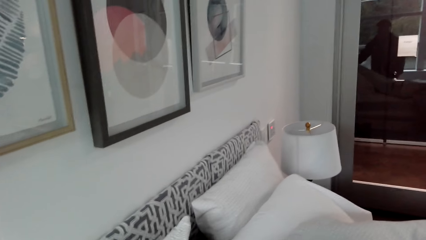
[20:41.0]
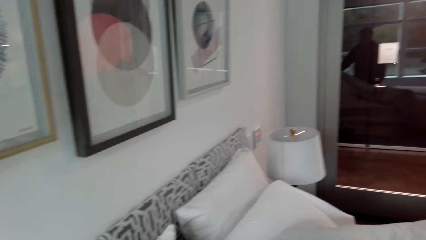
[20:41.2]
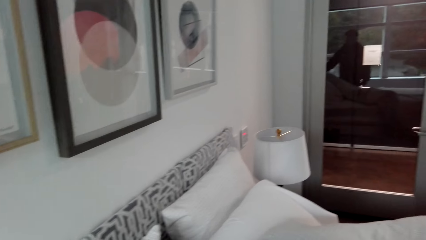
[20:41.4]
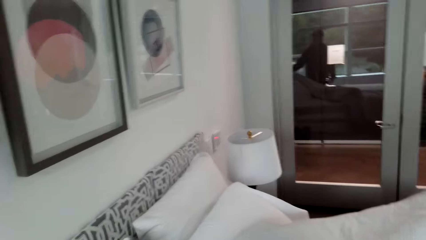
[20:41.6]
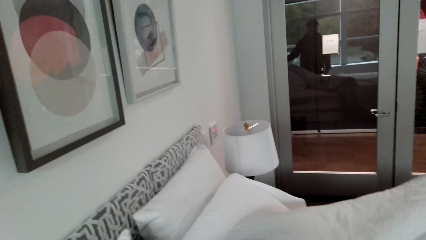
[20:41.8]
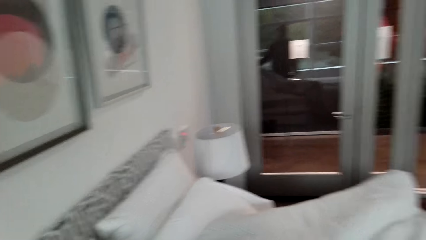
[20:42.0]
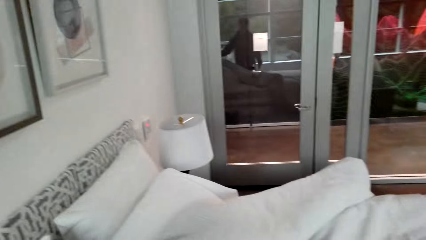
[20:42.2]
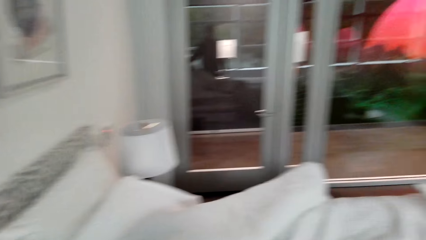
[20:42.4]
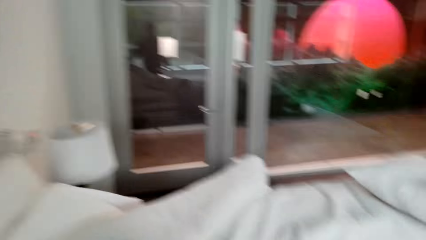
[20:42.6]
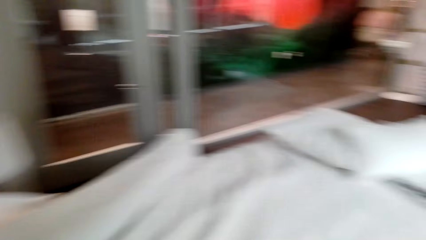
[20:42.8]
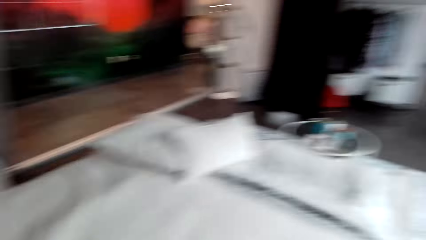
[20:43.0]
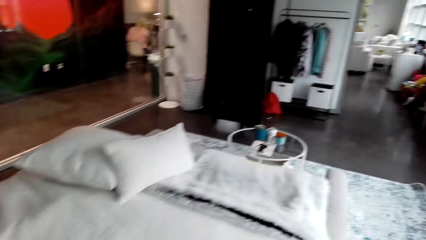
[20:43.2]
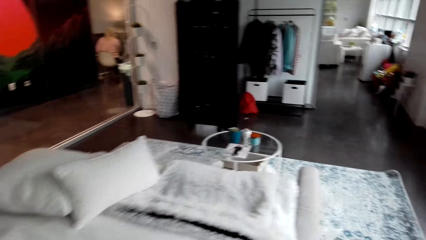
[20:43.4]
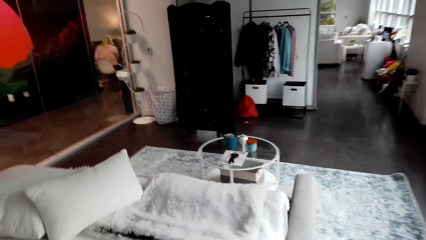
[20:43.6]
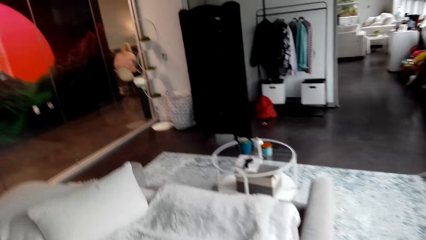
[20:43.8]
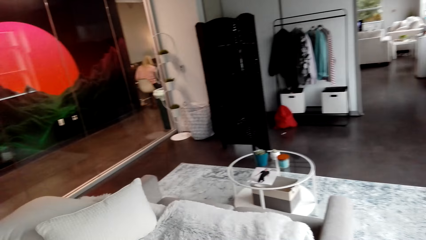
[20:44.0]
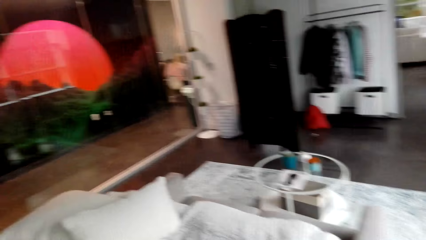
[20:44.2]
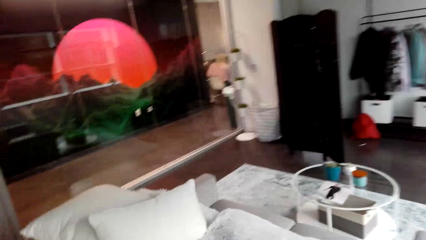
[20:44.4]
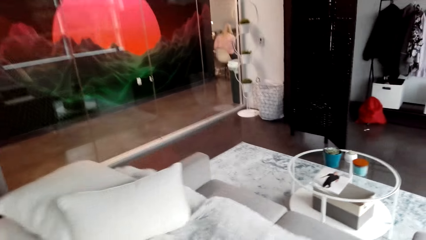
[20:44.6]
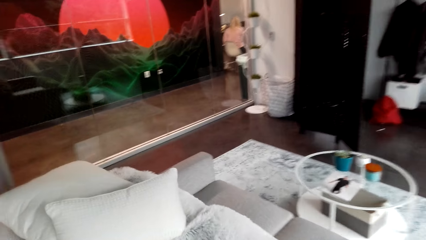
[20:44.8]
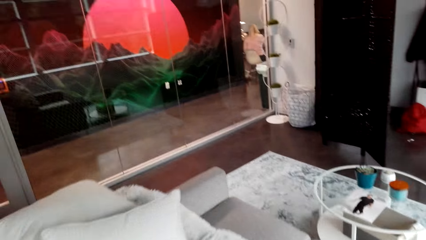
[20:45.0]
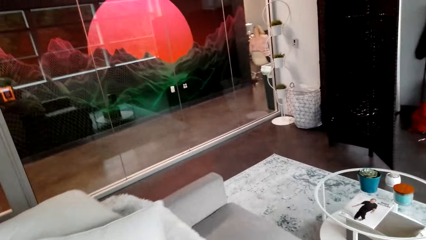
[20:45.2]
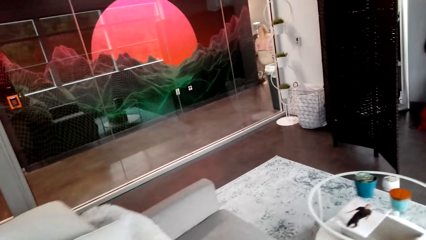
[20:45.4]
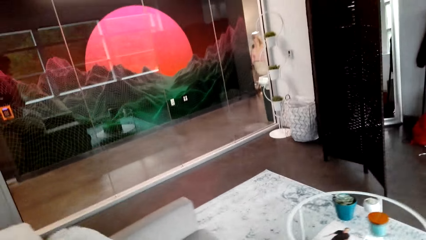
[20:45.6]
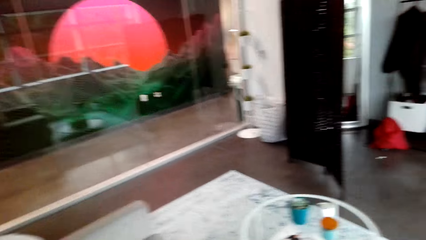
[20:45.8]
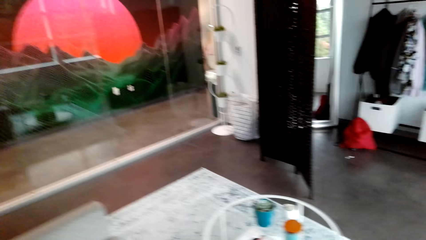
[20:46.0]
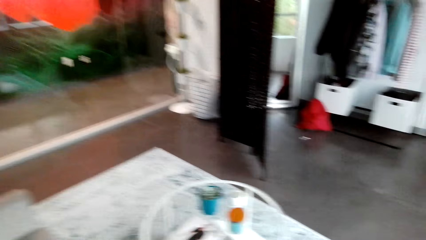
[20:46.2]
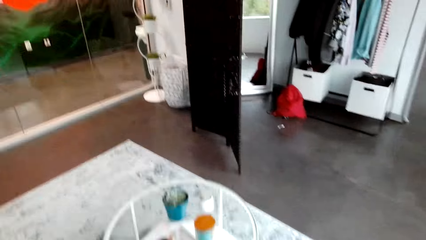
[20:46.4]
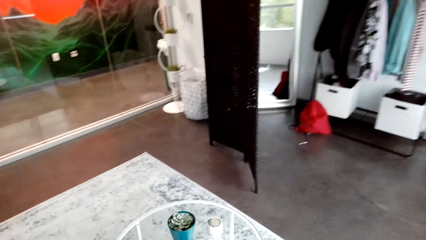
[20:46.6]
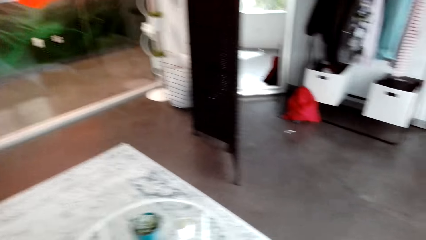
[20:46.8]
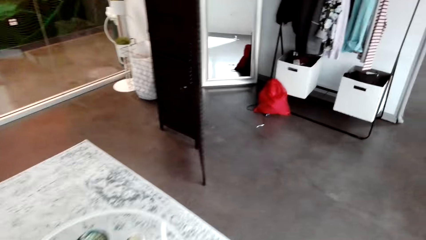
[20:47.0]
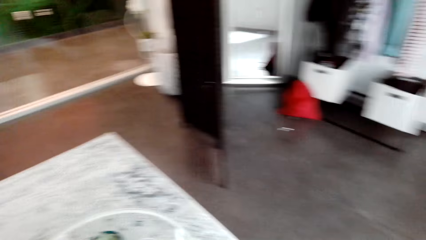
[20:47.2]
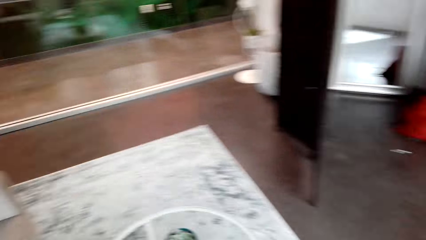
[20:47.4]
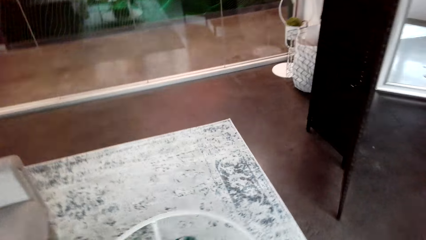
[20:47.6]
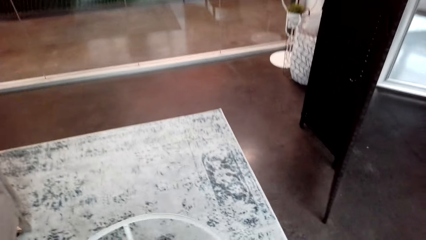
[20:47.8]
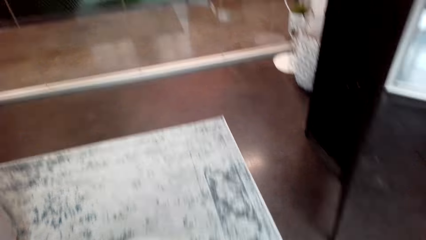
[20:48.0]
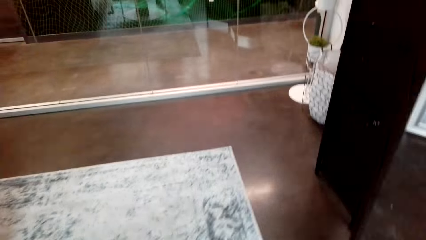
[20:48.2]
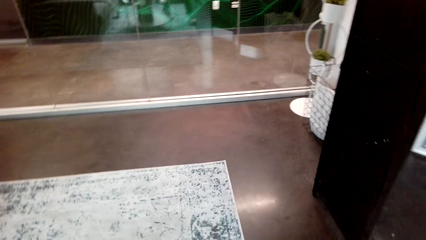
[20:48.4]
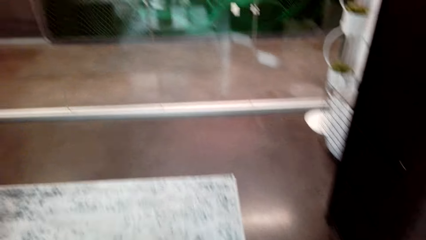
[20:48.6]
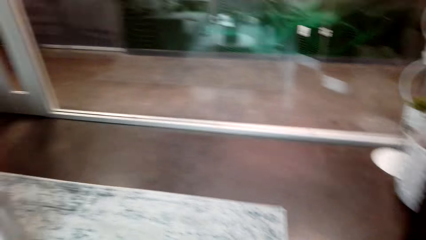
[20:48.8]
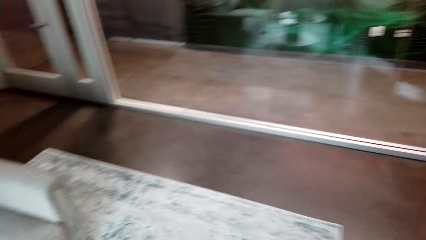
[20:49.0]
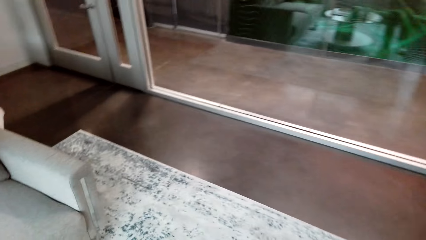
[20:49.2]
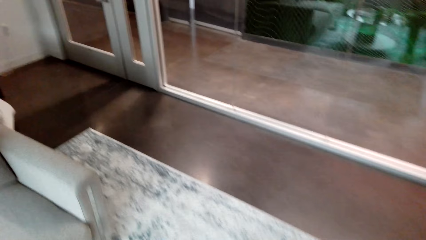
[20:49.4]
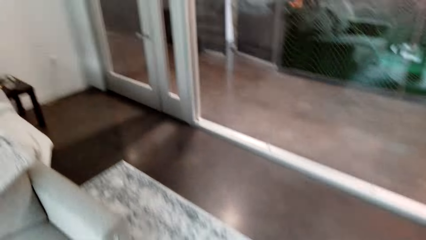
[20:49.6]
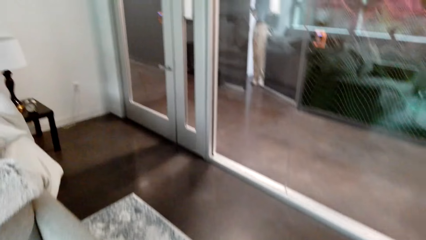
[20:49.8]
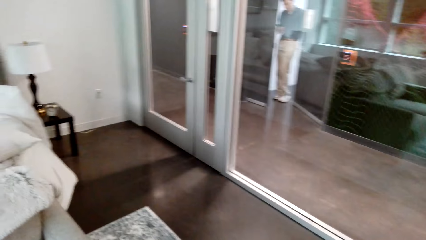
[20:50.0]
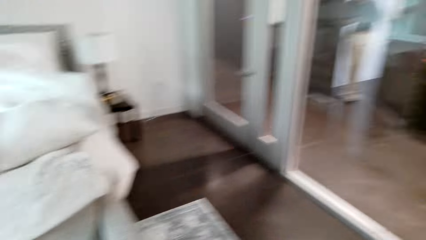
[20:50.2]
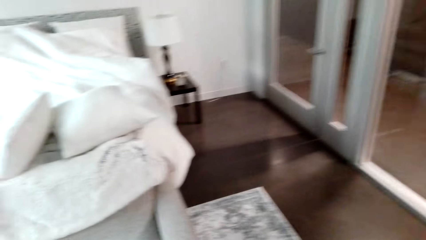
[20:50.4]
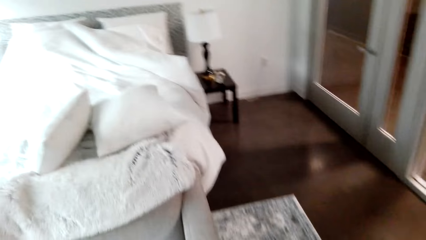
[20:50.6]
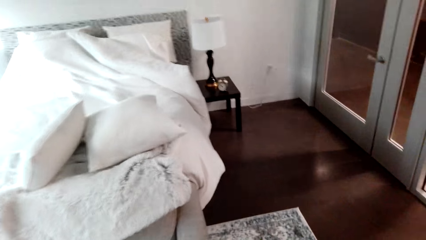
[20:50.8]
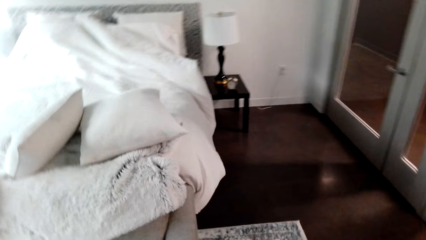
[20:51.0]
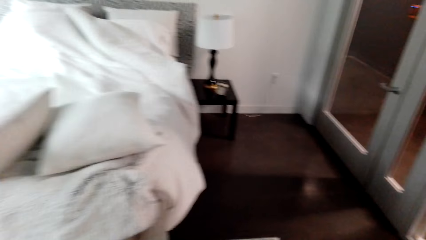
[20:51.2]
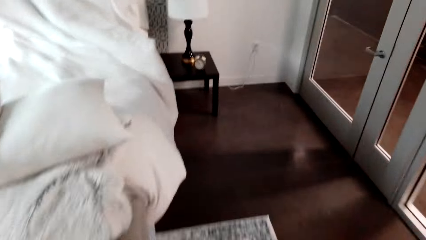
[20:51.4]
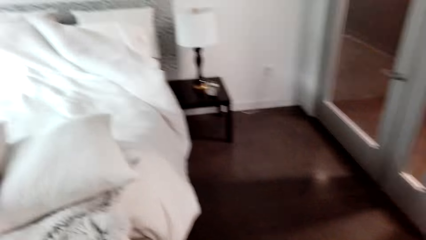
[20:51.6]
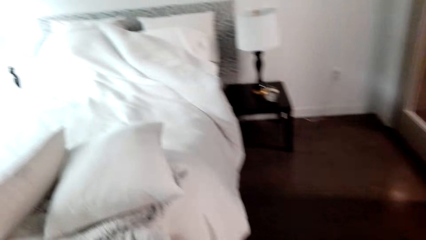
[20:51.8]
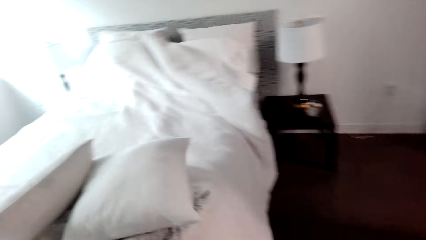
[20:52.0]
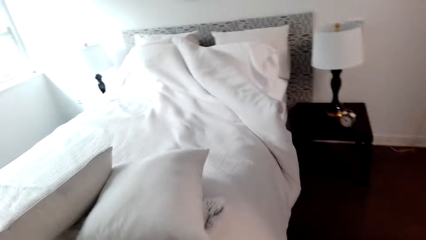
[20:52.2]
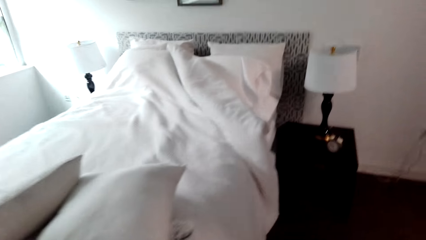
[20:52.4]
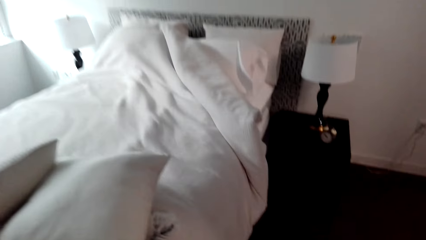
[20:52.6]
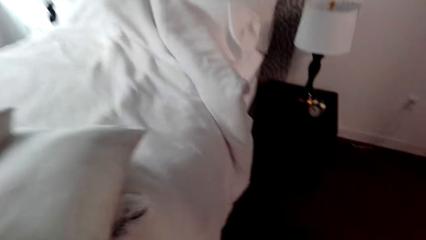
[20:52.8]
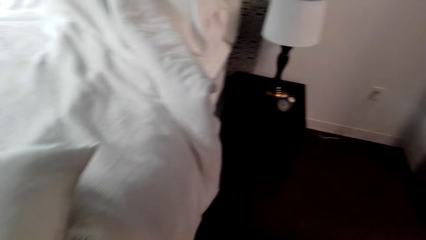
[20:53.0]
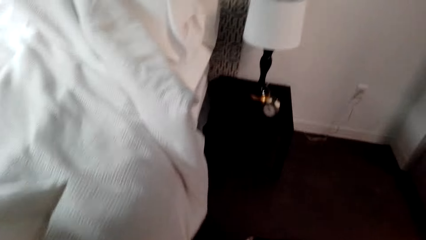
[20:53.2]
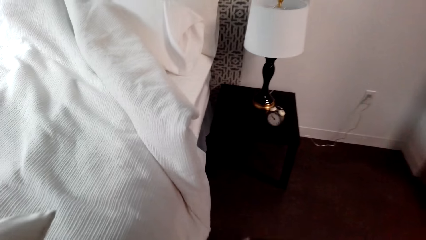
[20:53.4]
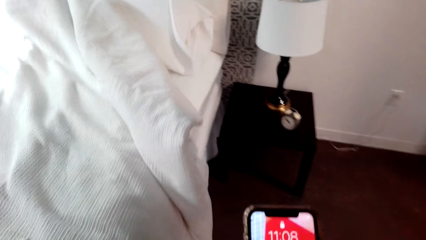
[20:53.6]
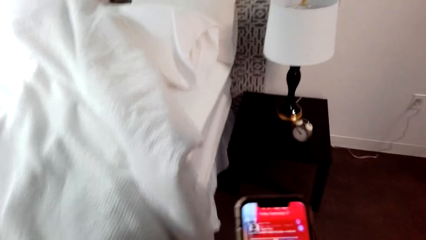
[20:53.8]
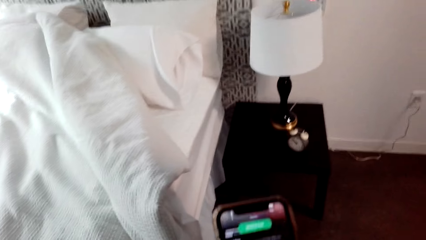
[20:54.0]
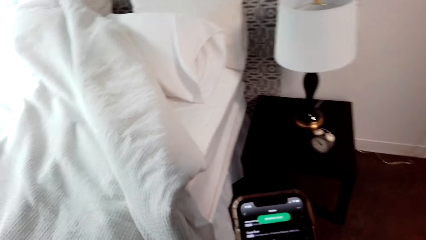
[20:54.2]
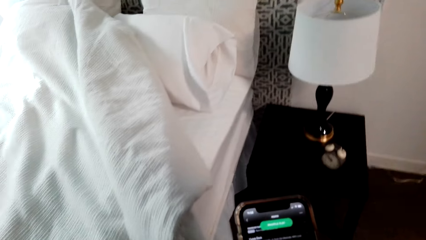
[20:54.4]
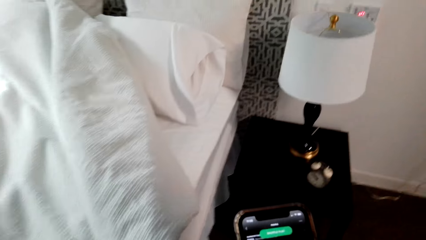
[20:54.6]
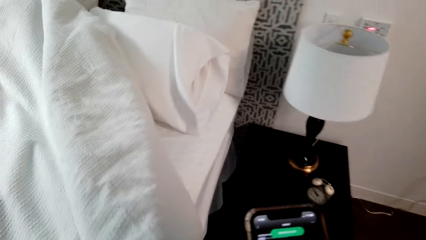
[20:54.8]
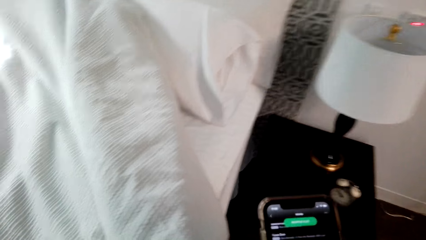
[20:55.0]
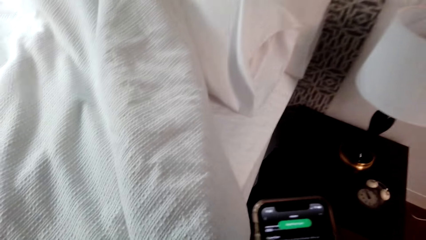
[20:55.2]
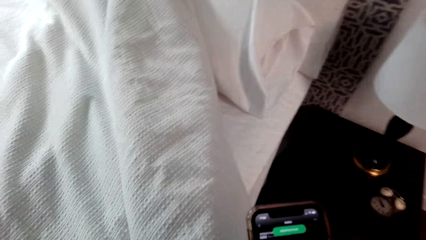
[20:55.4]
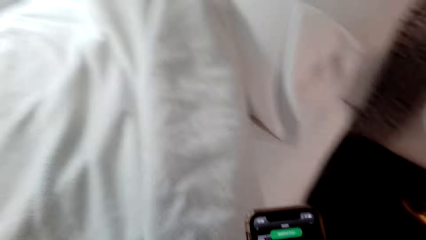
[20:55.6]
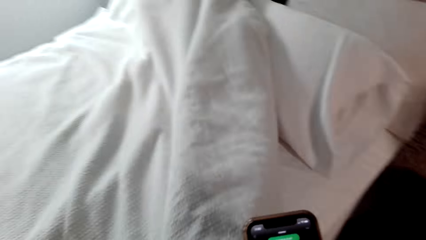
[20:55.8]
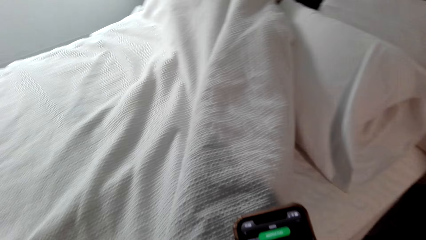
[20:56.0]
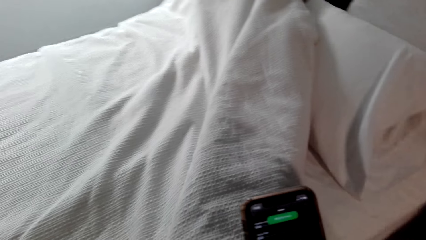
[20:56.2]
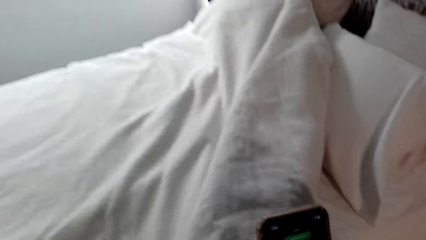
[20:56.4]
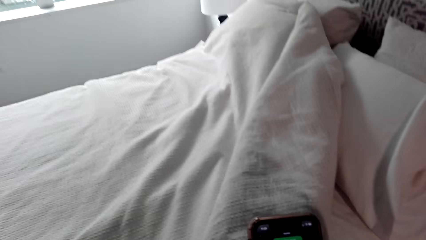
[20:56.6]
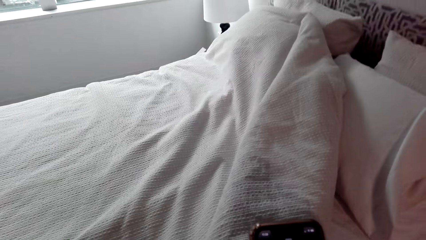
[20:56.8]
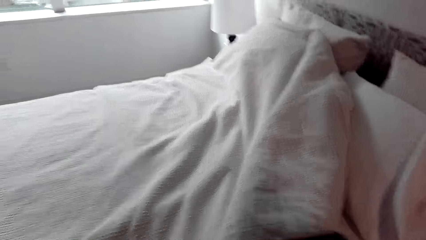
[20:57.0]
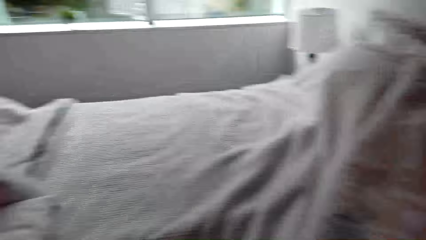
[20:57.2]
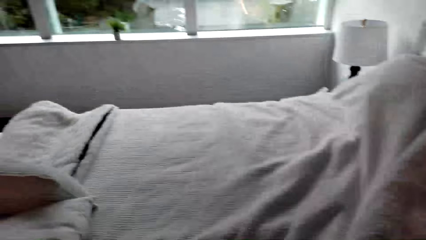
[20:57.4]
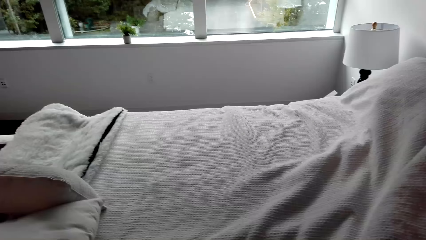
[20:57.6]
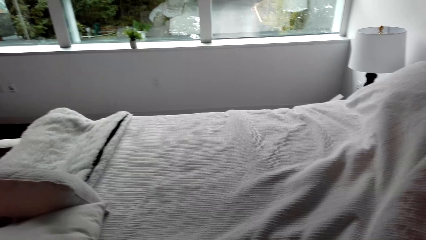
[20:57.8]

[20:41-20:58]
The camera wearer walks in the room. They use a phone.
